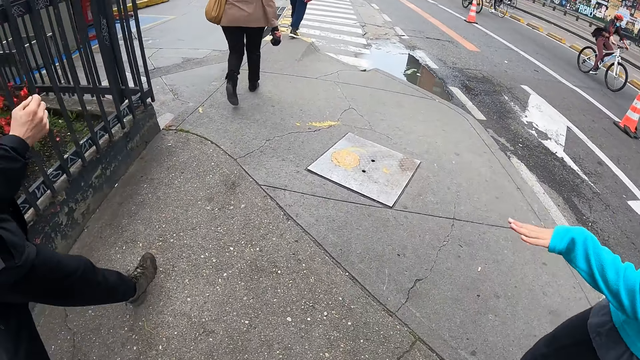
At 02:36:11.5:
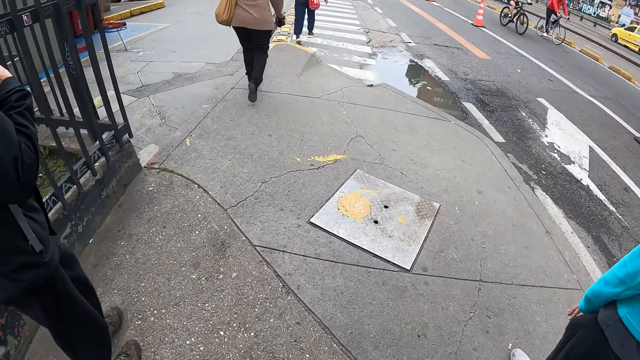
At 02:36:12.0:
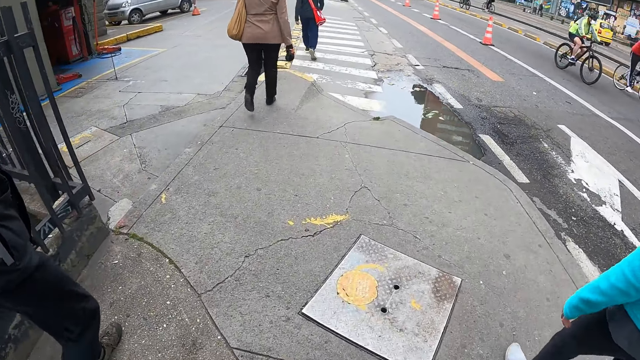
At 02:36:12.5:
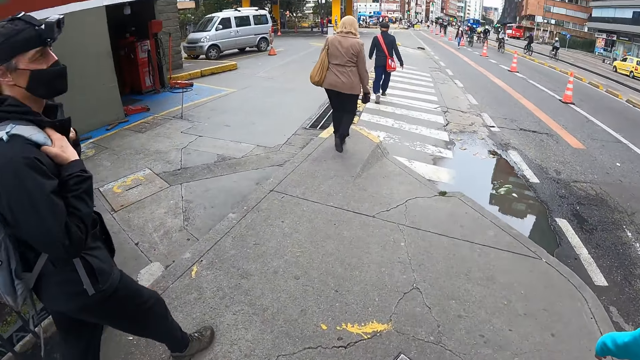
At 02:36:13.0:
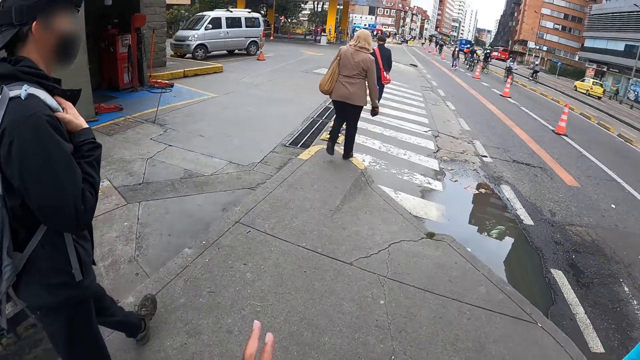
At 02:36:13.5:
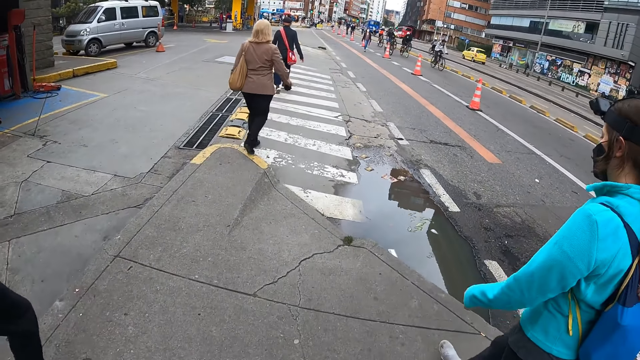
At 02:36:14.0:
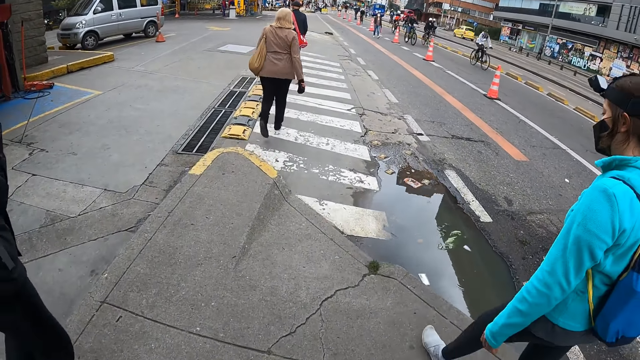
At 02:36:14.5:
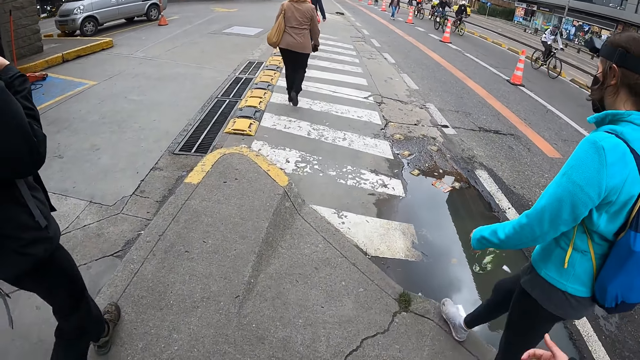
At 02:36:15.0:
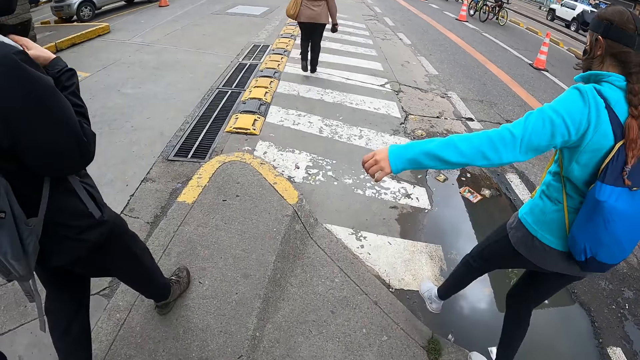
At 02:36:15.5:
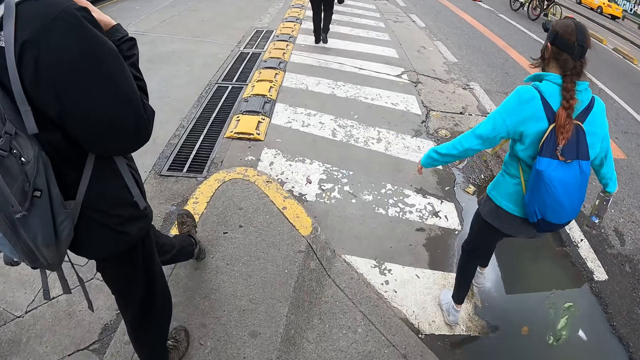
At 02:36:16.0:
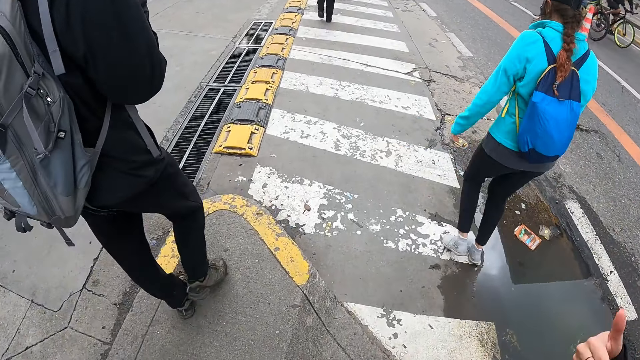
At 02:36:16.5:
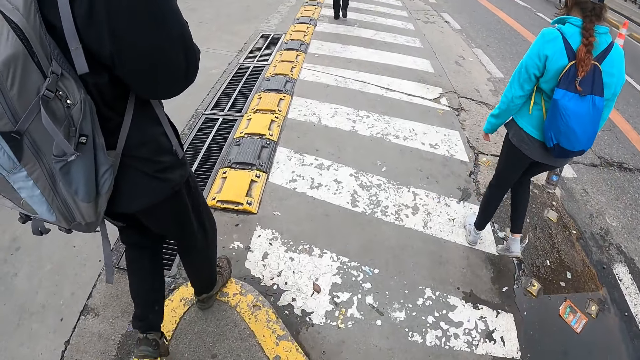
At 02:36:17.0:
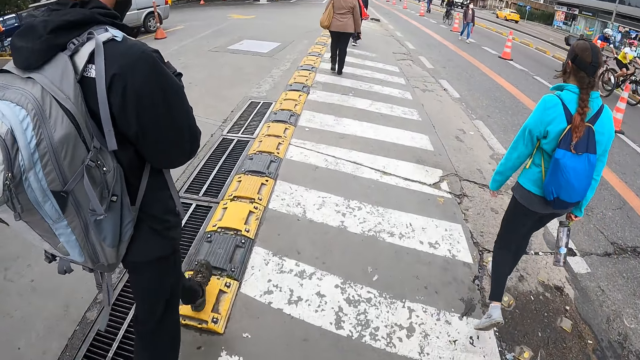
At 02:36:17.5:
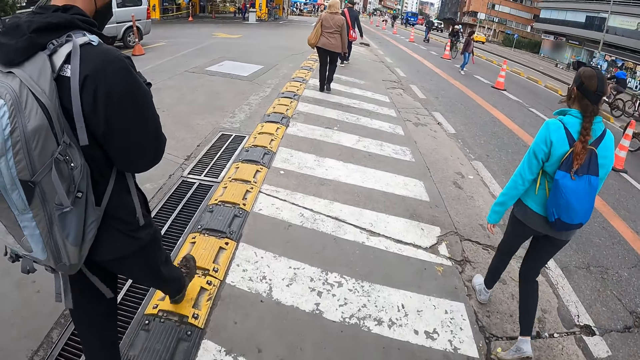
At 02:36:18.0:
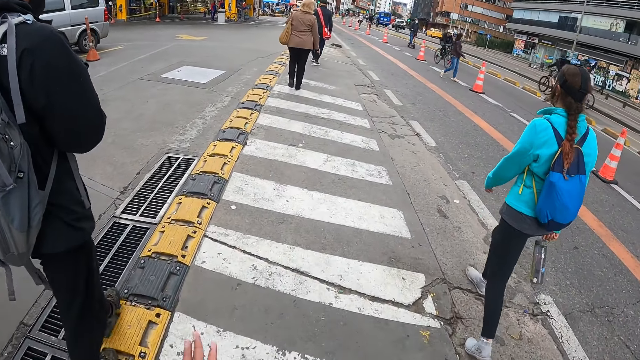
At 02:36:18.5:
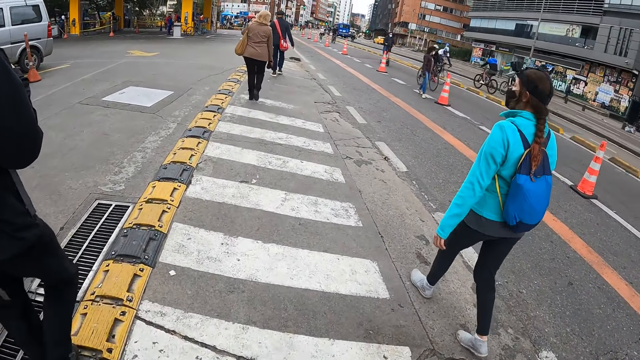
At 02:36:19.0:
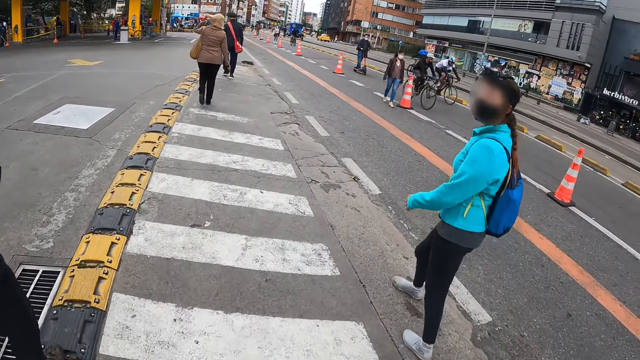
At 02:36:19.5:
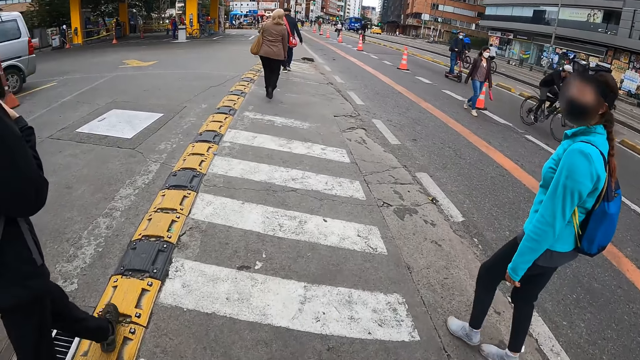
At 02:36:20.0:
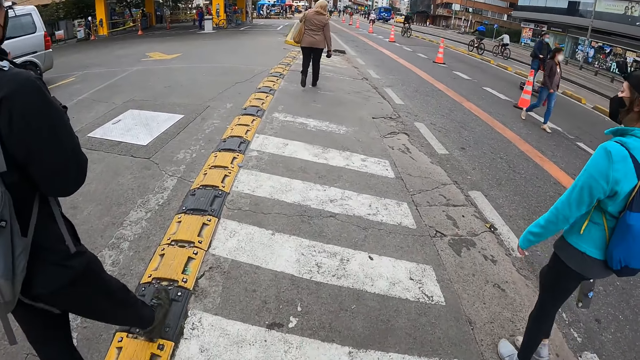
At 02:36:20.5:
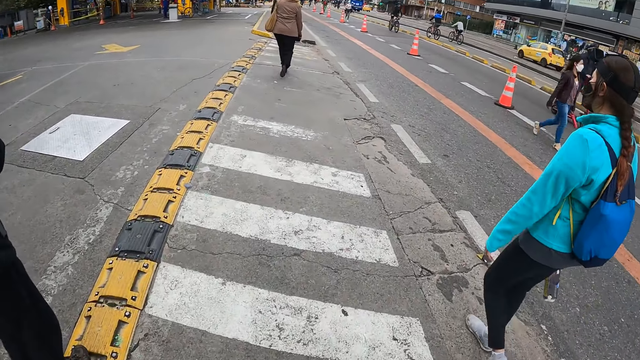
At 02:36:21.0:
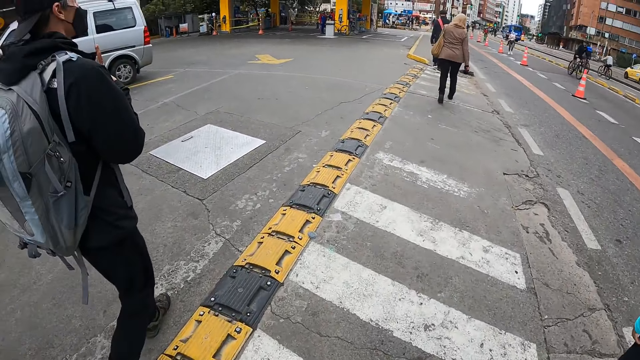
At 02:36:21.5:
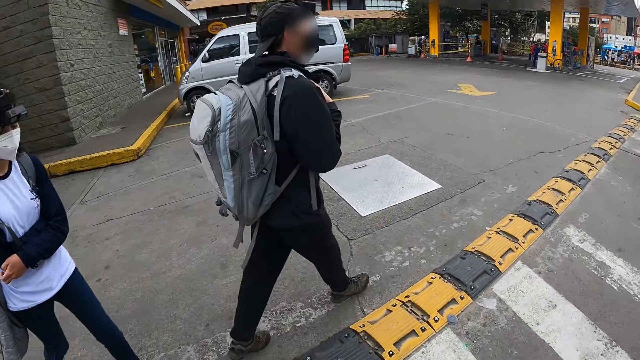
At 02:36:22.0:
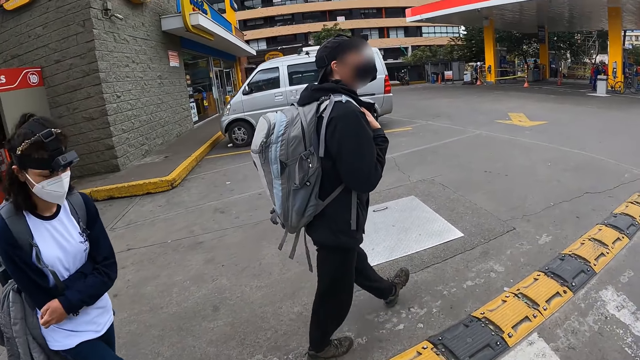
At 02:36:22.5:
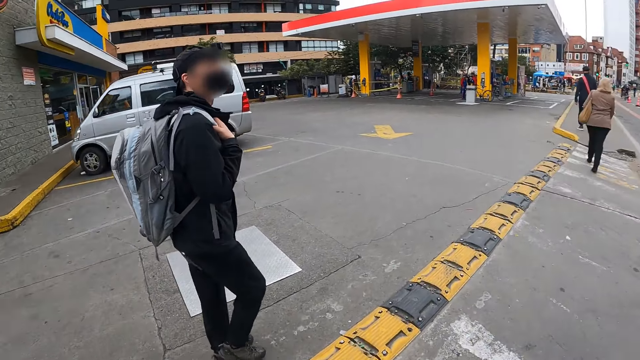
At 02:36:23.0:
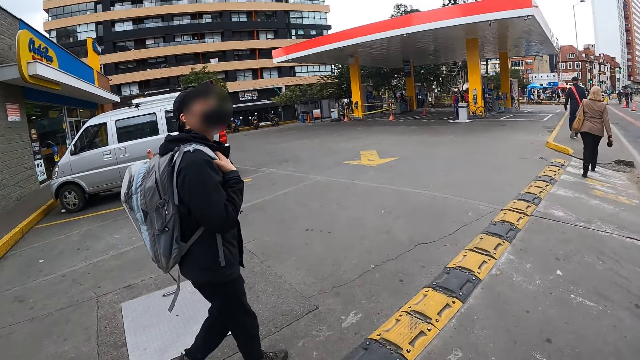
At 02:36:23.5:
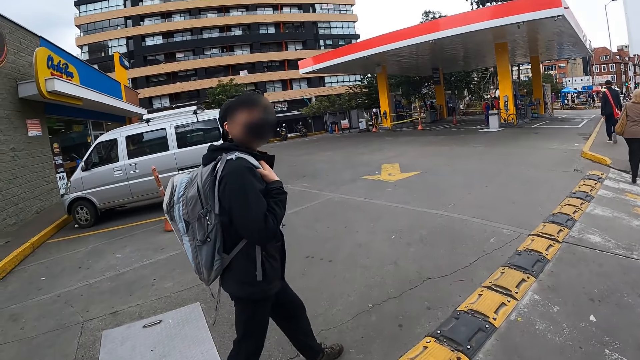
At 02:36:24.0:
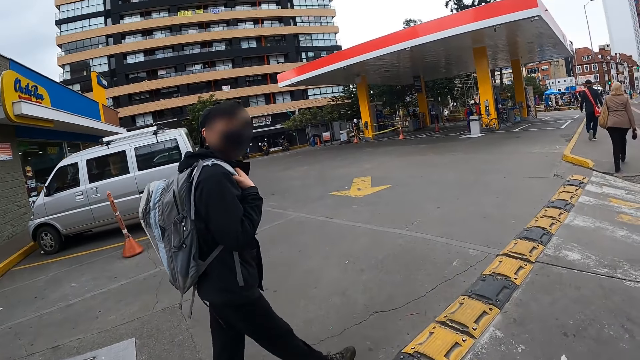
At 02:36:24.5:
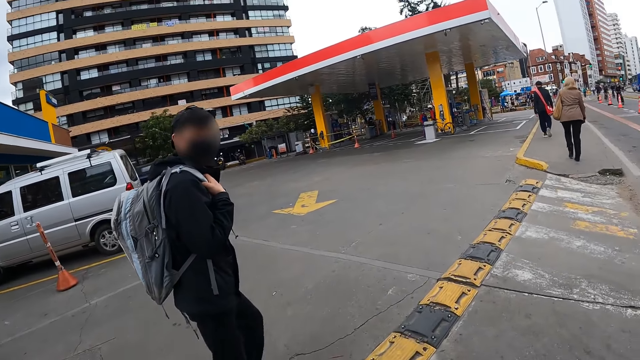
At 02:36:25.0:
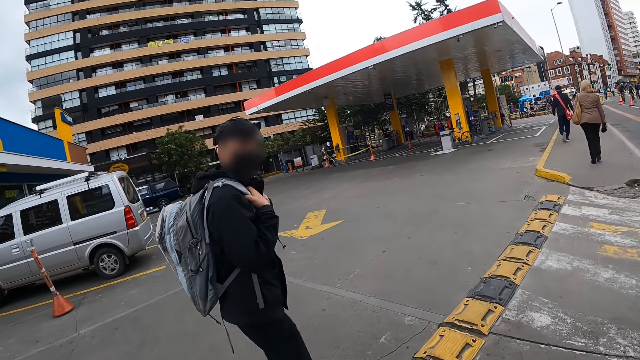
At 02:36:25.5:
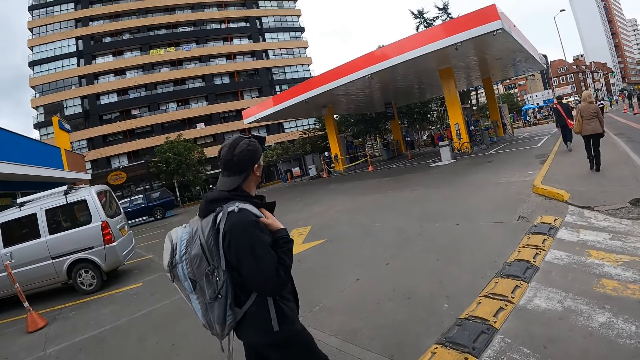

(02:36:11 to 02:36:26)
A man holds a backpack strap on his right shoulder with his right hand. The man moves a hand around and walks around. The camera wearer walks around. They turn to the side.

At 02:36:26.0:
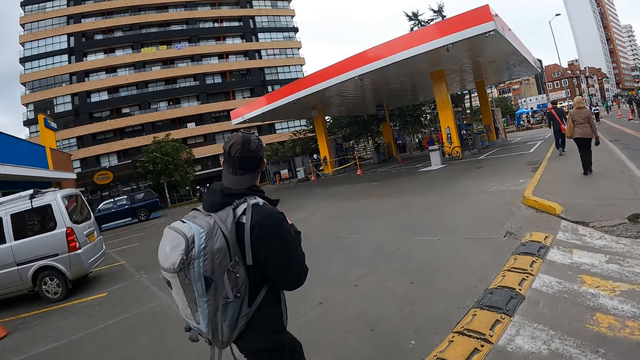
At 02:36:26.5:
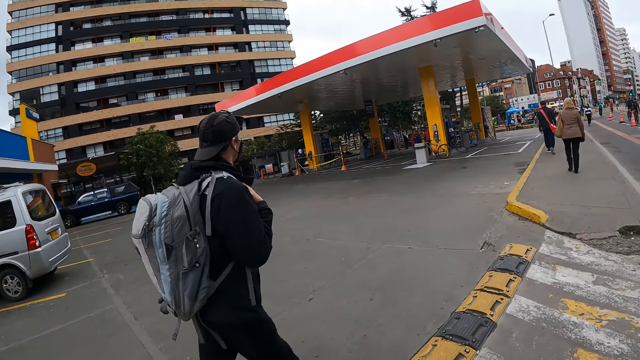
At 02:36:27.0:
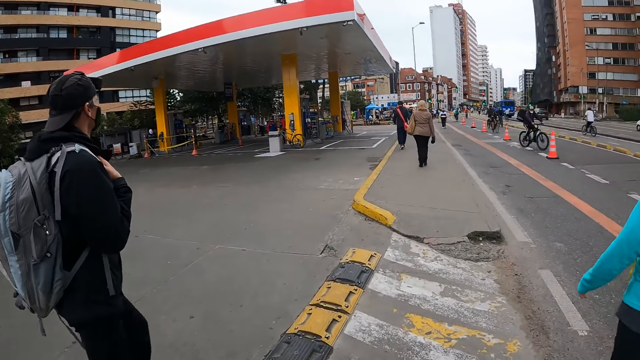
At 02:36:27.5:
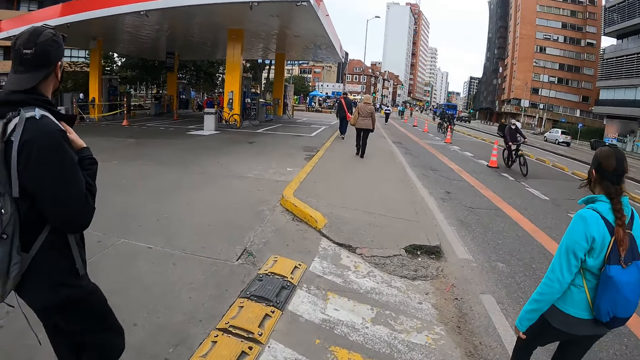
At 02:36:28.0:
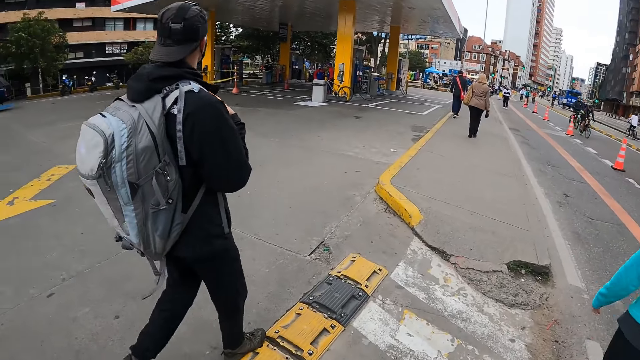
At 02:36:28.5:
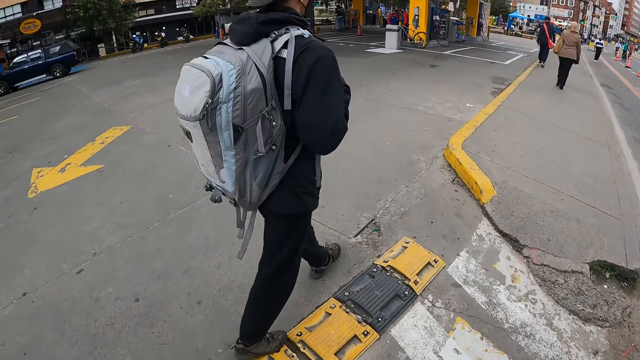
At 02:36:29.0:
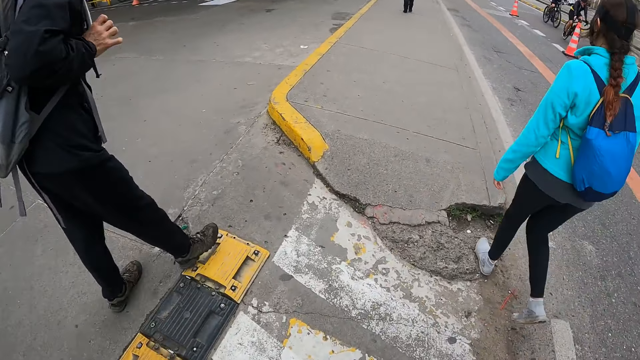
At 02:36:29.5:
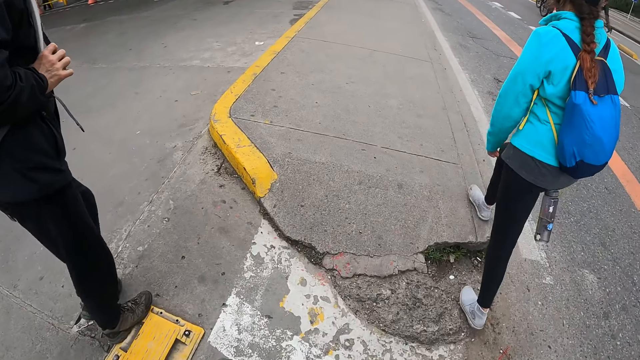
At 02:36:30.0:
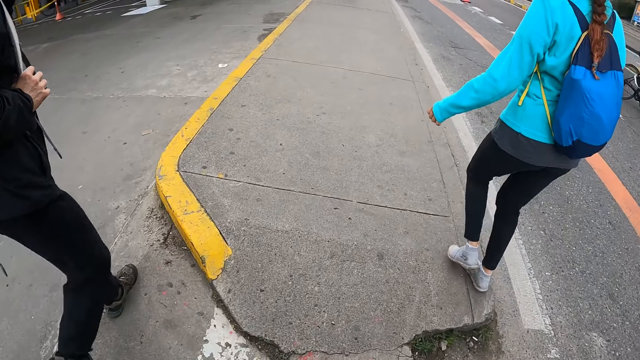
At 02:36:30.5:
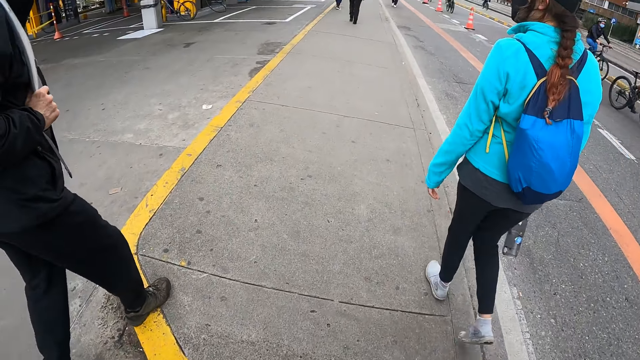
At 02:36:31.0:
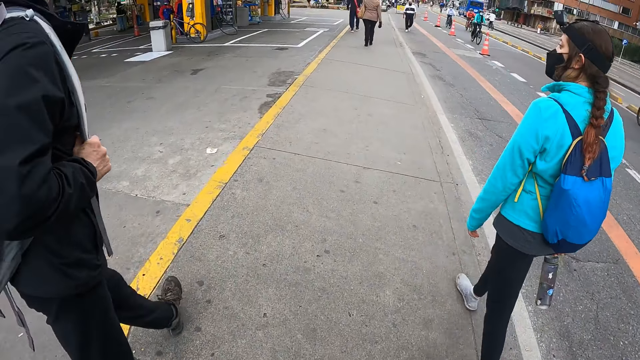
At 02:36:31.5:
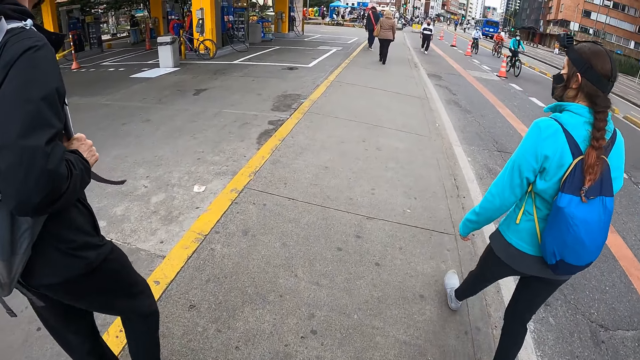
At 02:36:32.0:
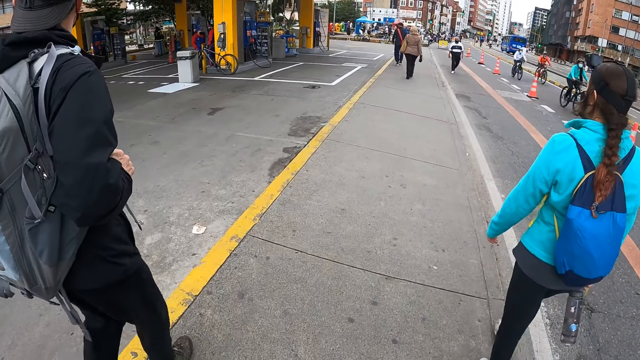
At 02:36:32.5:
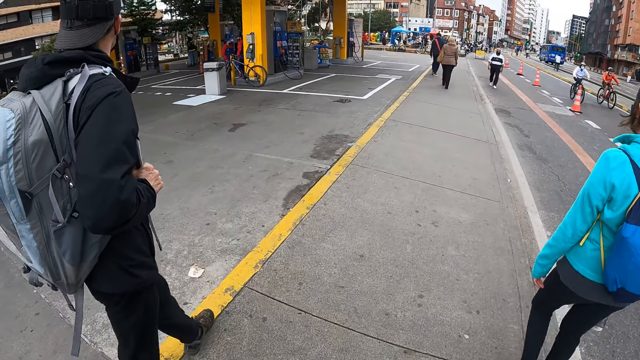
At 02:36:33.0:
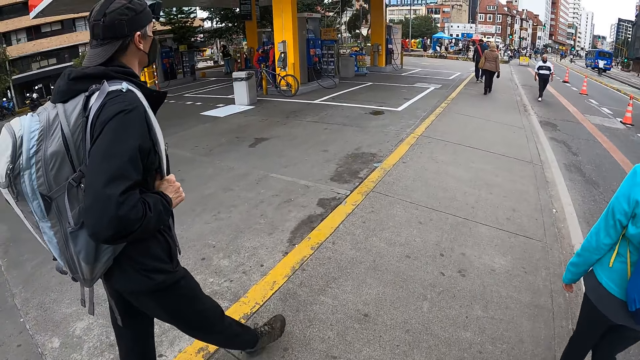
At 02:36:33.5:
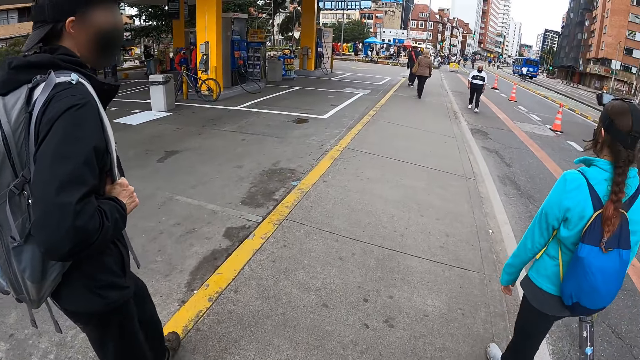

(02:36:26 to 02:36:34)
The camera wearer walks around.
